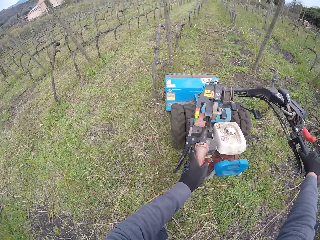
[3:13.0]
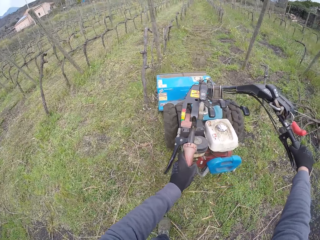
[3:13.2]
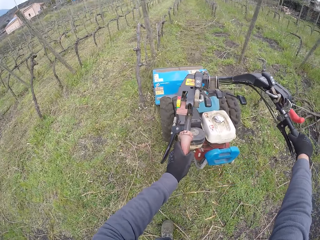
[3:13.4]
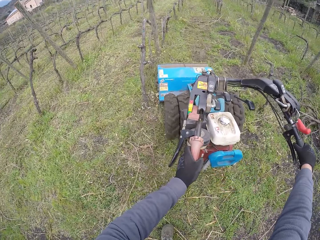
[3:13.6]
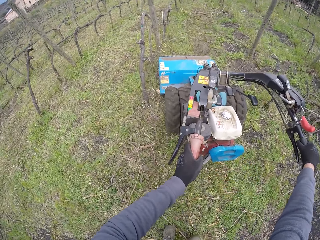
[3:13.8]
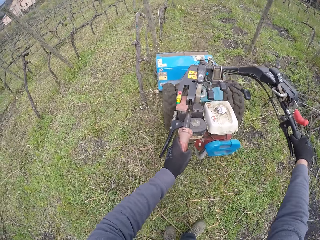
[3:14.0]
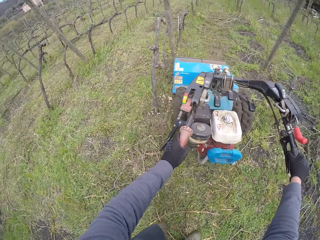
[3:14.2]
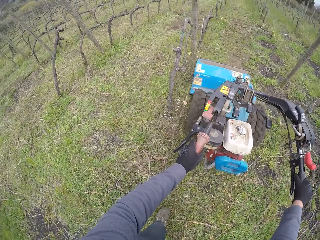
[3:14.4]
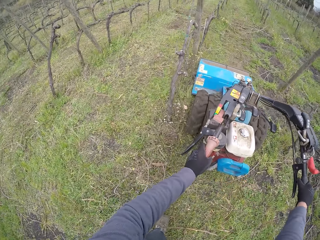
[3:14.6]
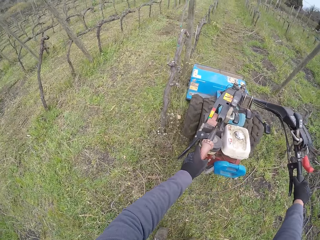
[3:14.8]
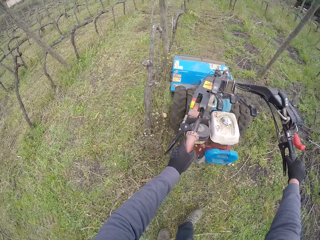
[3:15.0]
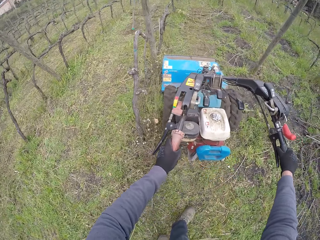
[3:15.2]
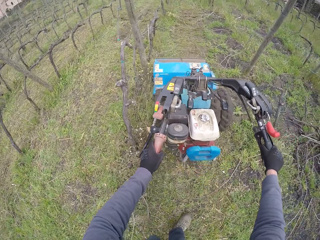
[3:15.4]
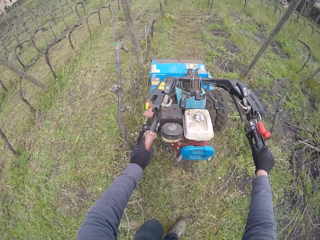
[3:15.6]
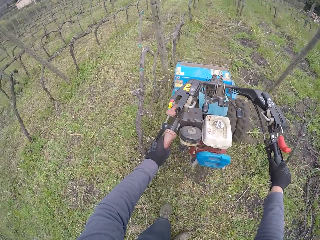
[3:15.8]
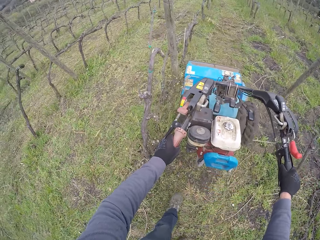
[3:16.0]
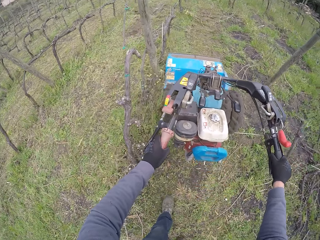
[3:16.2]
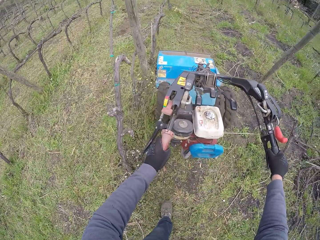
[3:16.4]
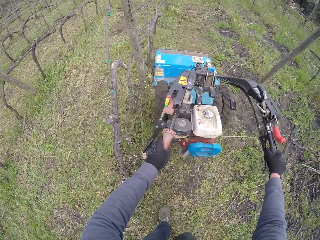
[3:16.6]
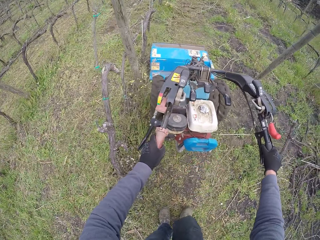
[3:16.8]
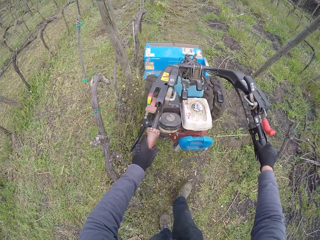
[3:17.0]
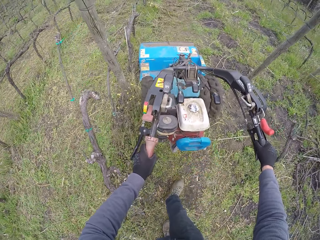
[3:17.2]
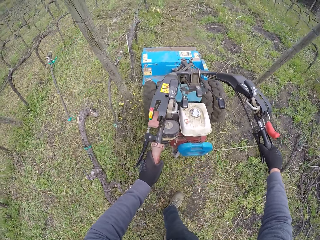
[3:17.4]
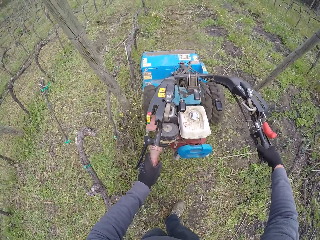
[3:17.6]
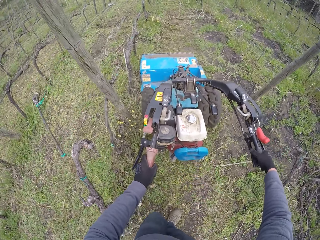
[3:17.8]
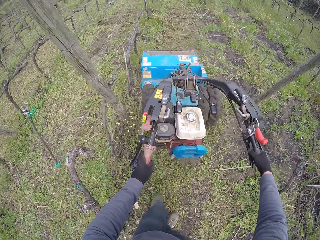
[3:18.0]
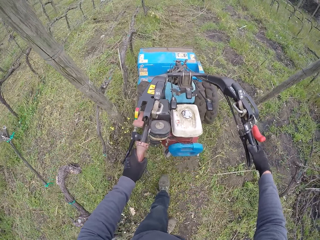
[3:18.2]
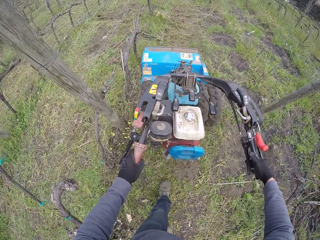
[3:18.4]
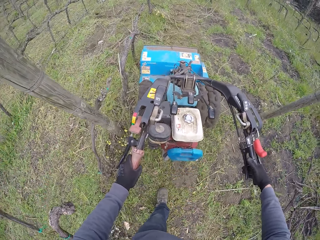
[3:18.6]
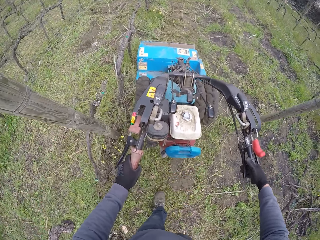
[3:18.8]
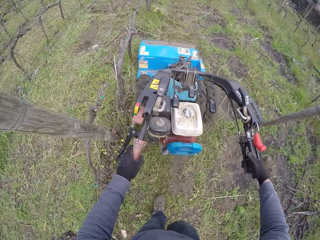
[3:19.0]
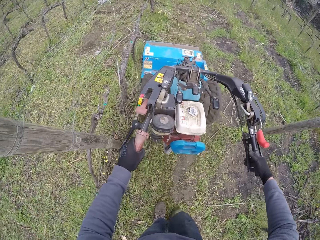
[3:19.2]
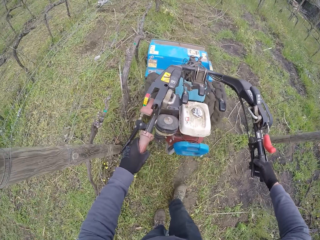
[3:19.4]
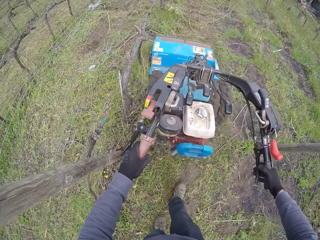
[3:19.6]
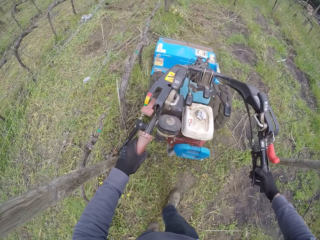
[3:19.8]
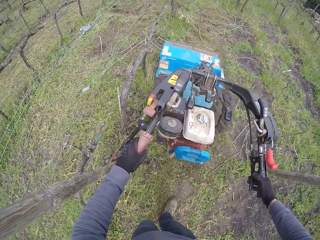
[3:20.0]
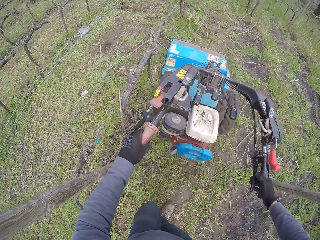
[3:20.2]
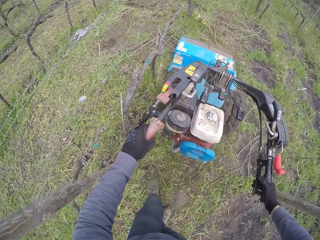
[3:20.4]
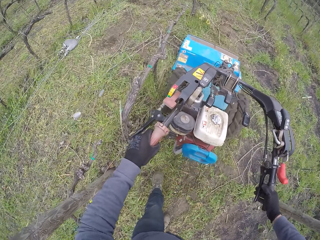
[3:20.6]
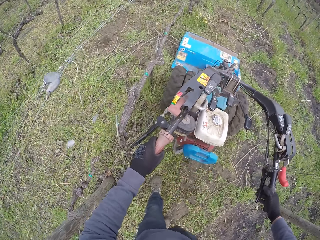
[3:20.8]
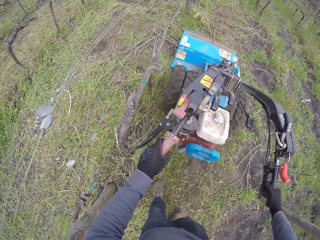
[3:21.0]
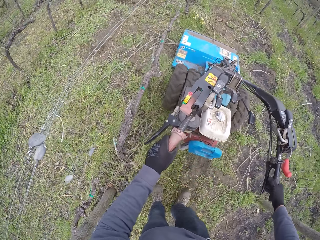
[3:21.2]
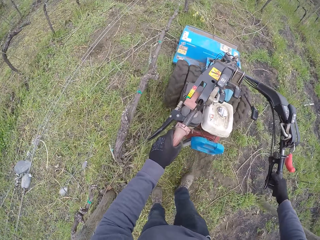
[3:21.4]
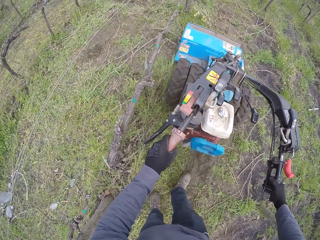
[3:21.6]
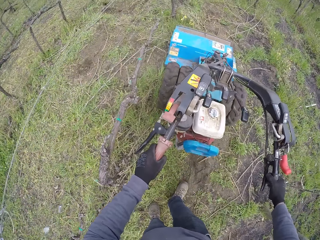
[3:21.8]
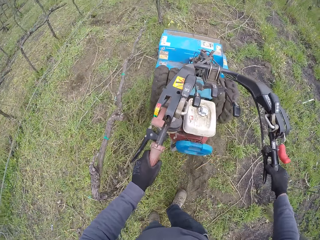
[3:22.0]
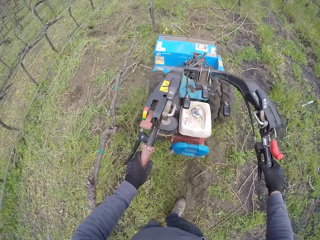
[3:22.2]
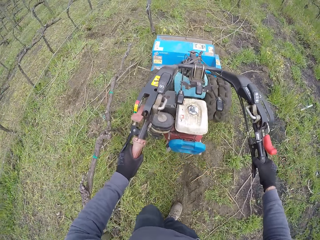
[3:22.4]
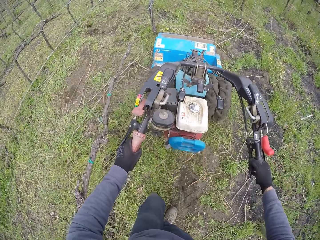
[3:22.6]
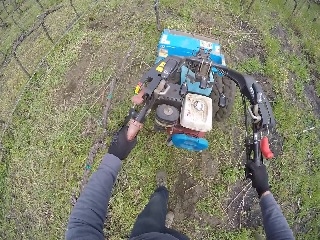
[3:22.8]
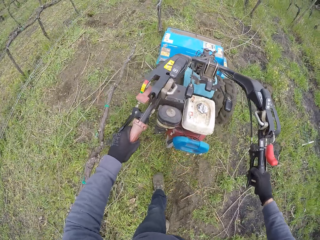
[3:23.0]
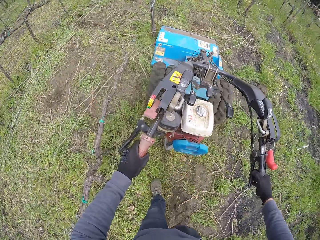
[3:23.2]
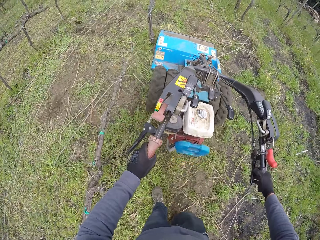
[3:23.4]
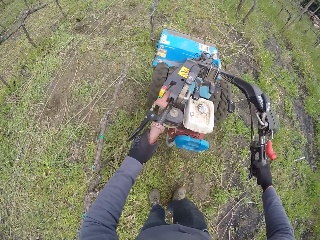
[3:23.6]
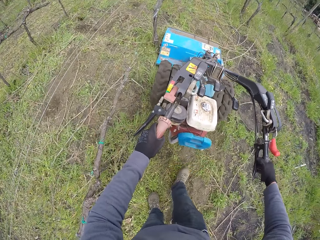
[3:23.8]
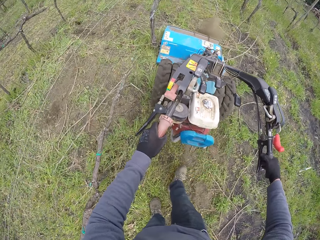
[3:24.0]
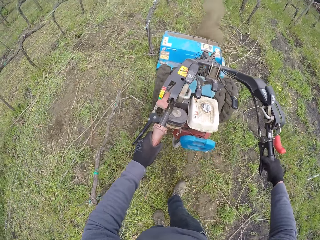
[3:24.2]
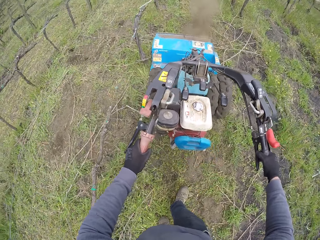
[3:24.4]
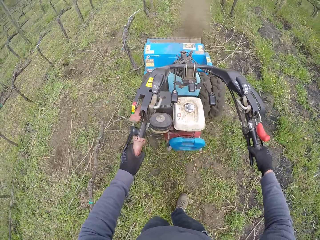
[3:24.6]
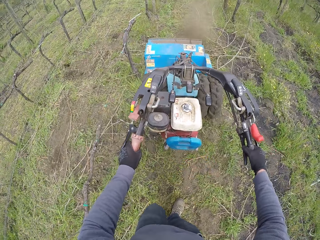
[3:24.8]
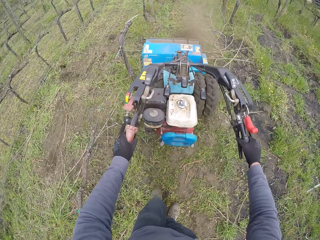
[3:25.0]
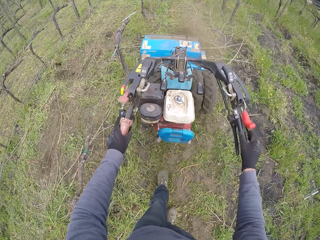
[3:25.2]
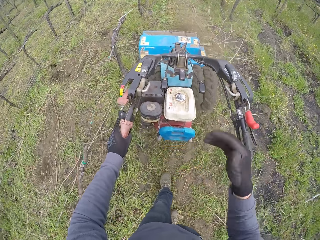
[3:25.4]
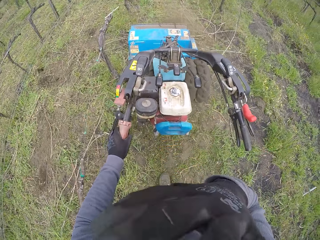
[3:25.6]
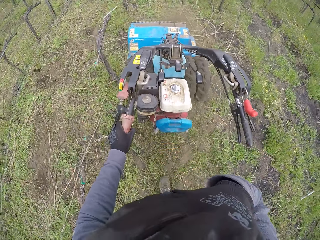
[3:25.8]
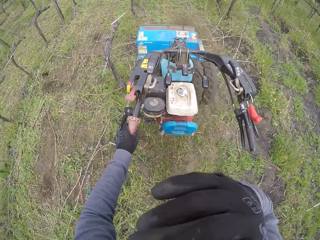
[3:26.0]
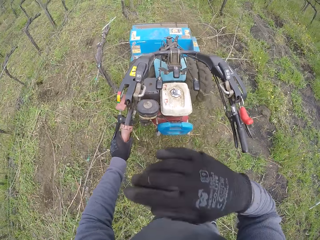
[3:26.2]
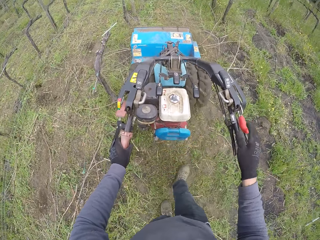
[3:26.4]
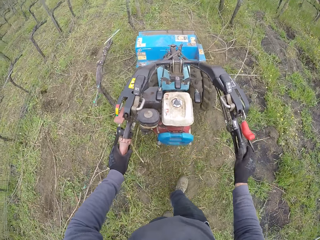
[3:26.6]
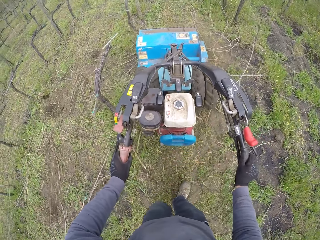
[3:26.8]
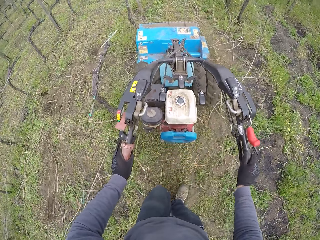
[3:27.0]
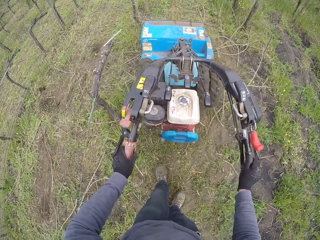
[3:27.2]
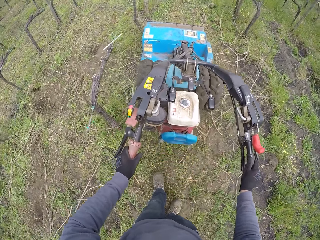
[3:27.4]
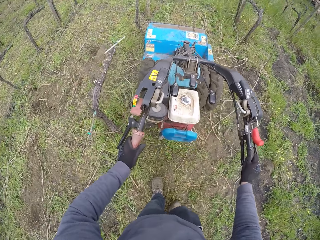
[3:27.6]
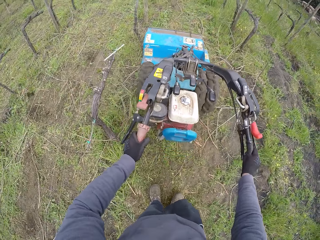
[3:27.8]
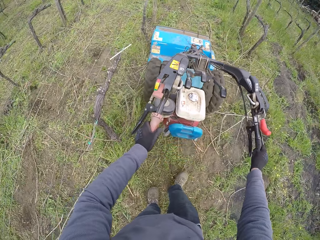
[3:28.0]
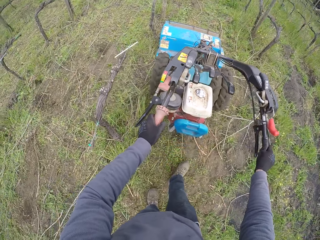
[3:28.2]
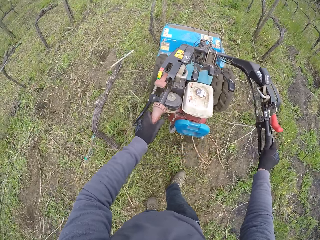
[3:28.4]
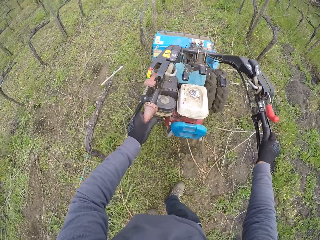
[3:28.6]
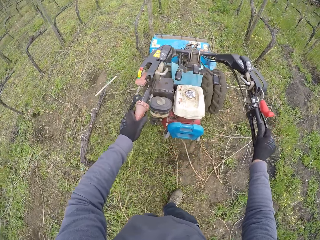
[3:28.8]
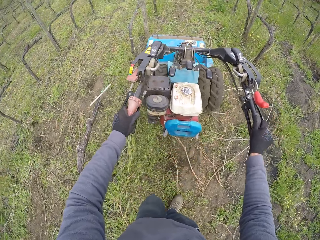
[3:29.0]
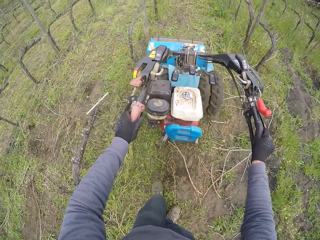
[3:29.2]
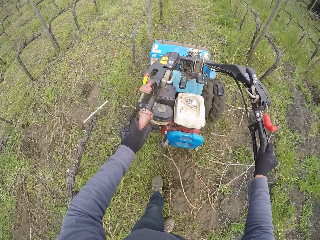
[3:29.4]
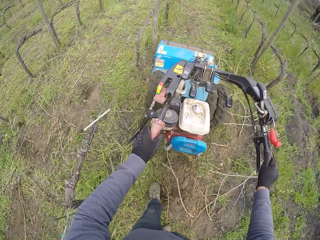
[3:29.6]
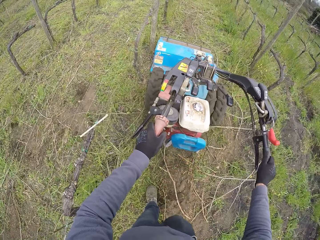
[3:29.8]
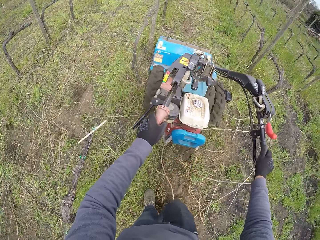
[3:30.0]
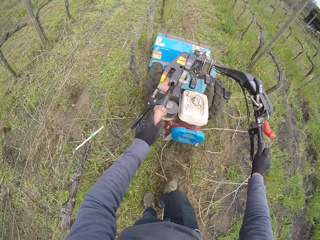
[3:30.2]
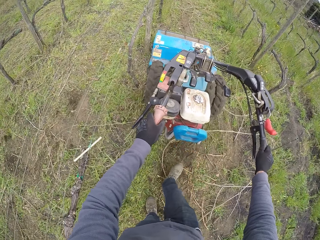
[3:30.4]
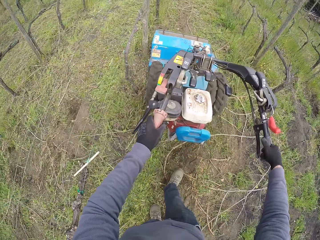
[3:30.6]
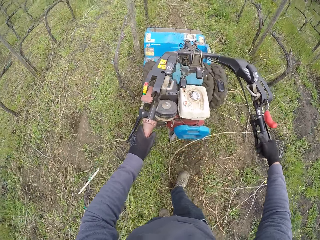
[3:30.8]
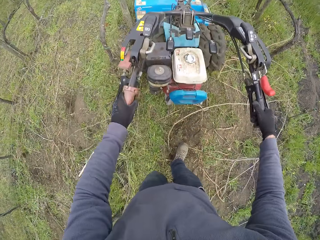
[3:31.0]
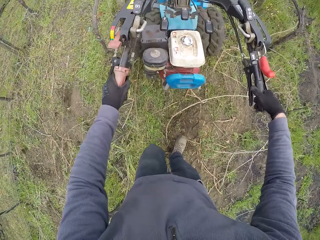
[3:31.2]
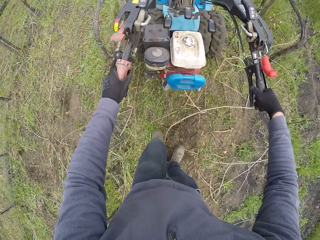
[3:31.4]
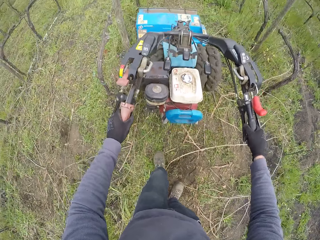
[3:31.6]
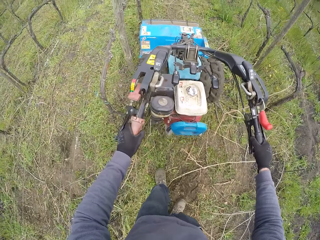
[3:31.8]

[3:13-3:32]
The camera wearer drives the lawnmower with his left hand. He adjusts his camera with his right hand. He wipes his face. He drives the lawnmower with both hands. He mows grass around the farm. He walks around the farm.
